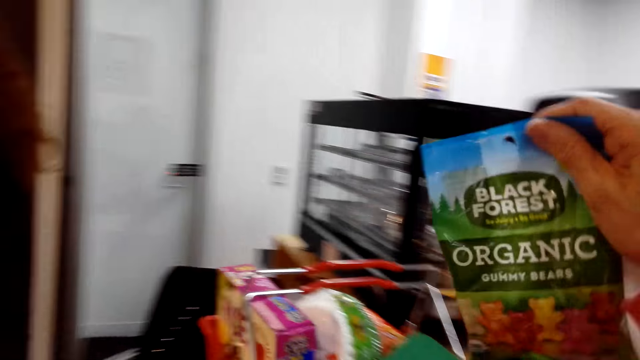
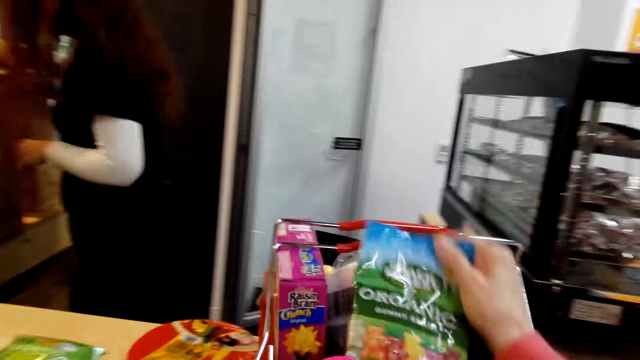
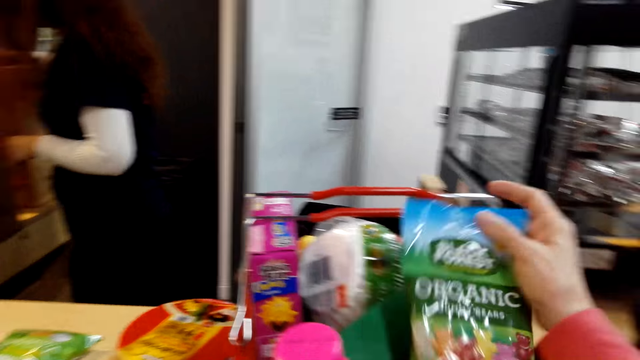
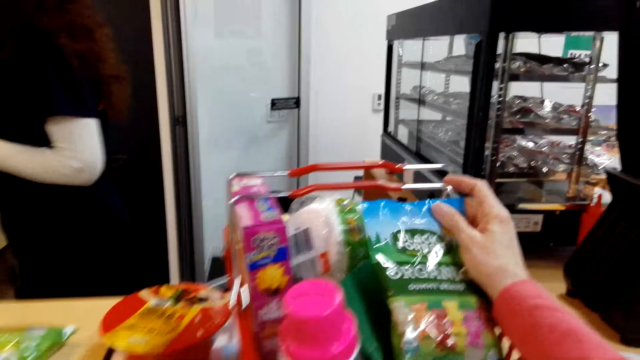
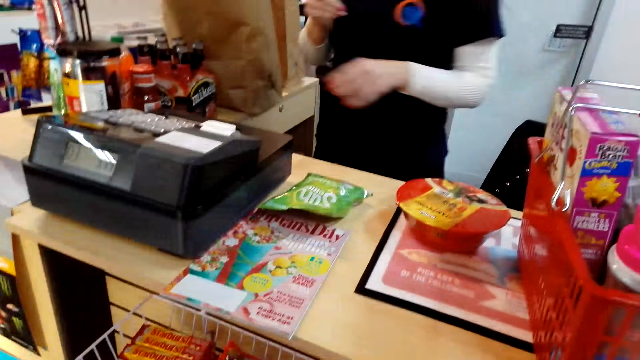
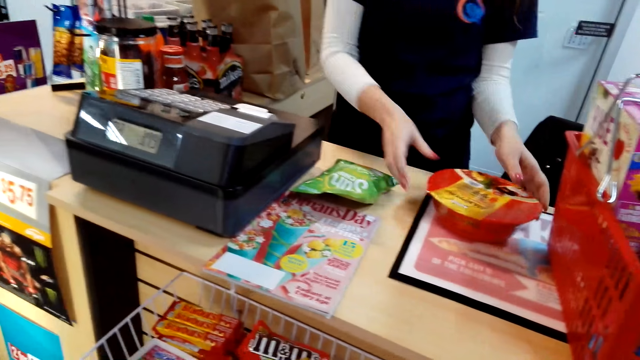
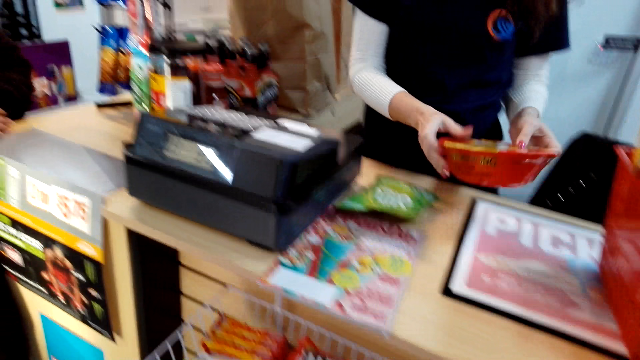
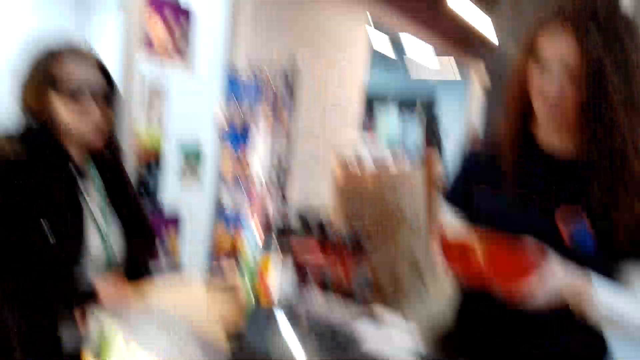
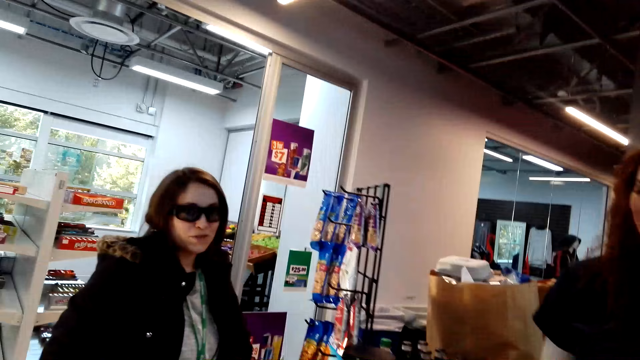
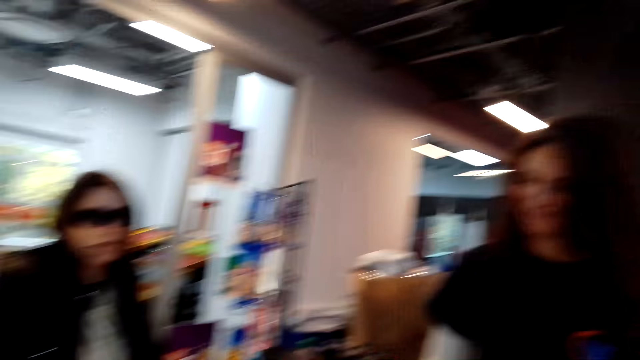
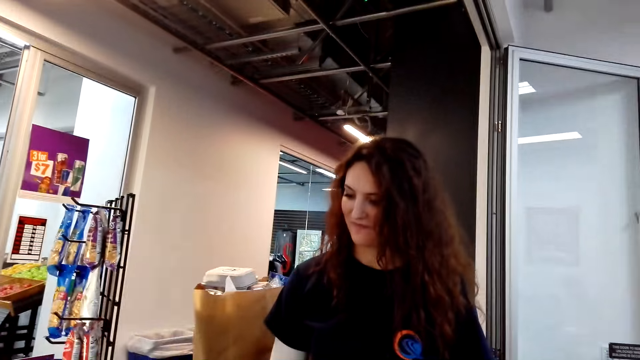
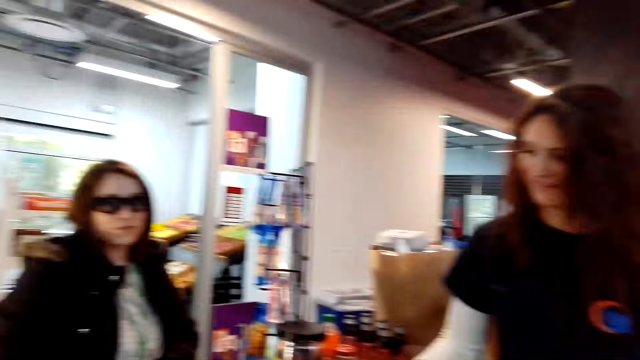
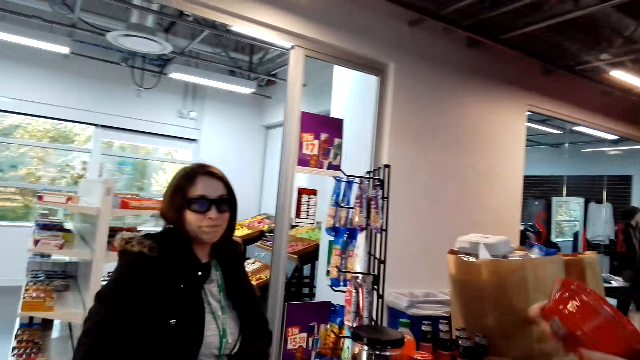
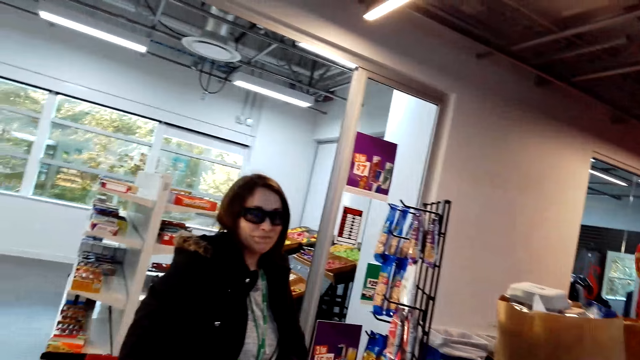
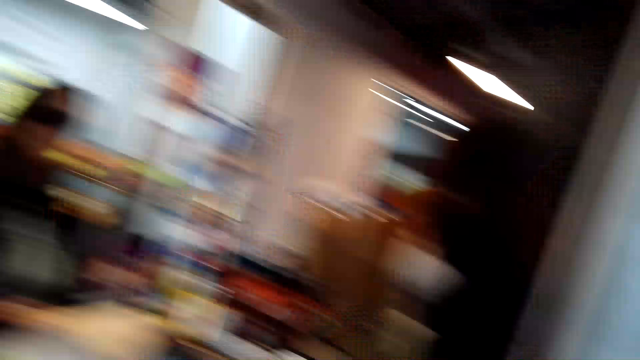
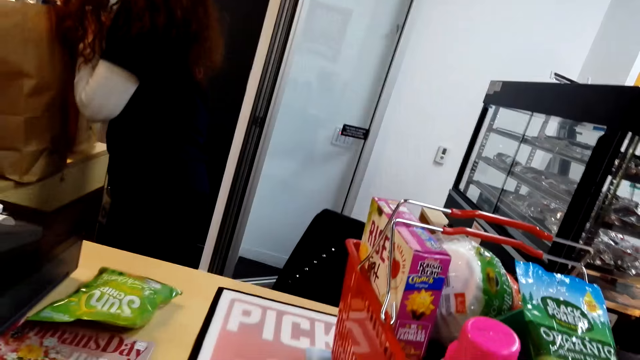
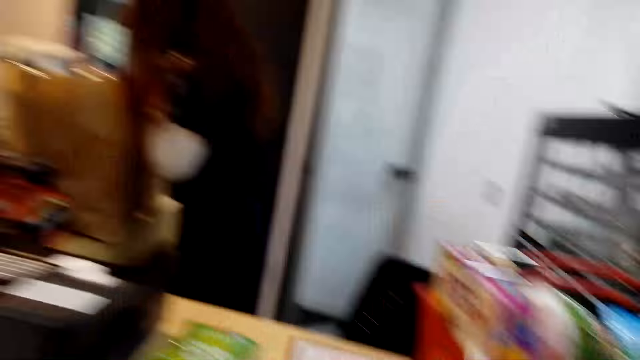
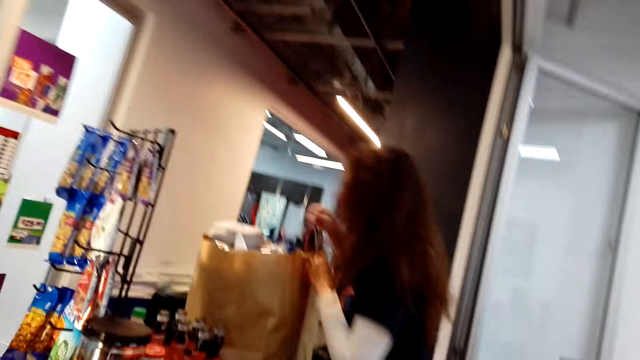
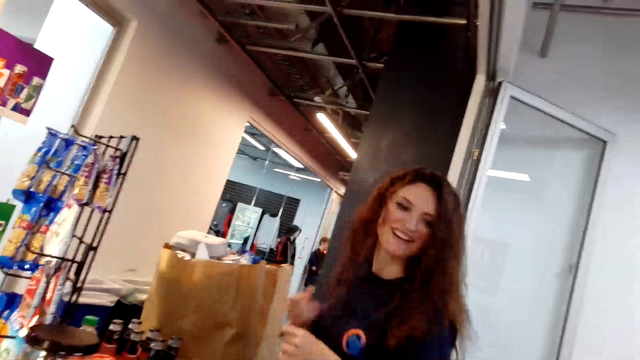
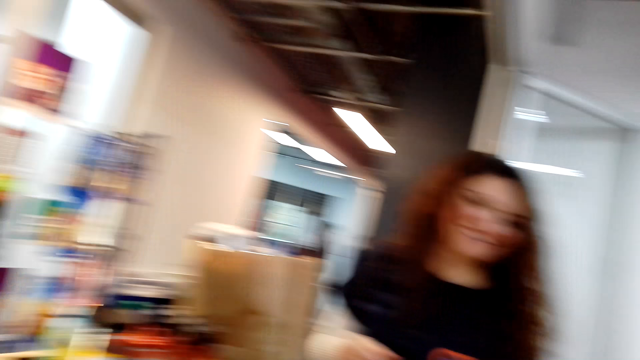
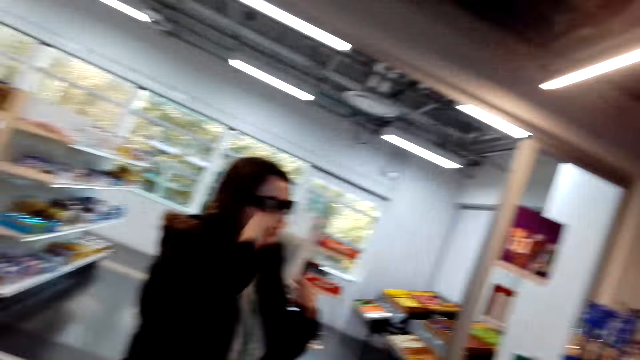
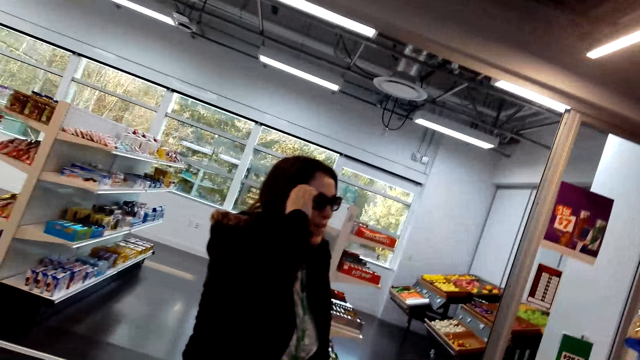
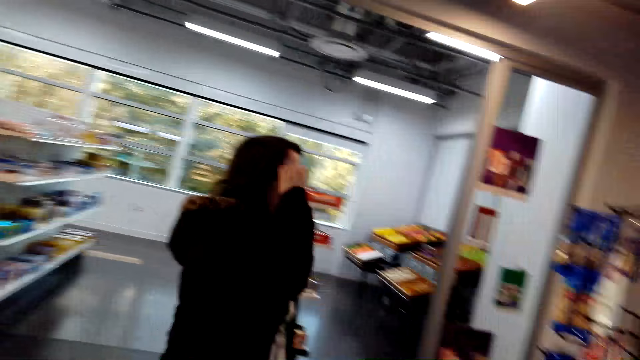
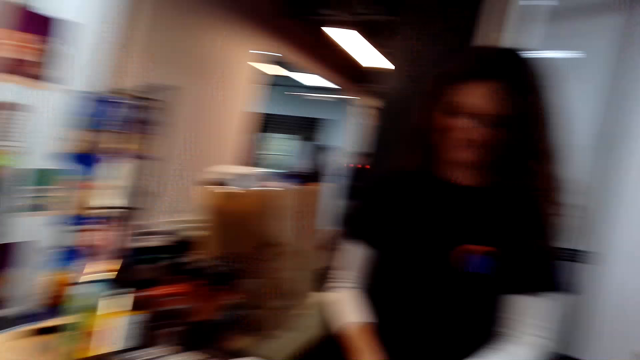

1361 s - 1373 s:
The camera wearer places the packet in the shopping basket. They talk to a woman.

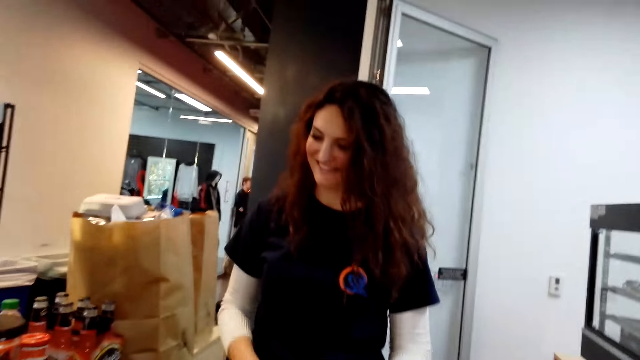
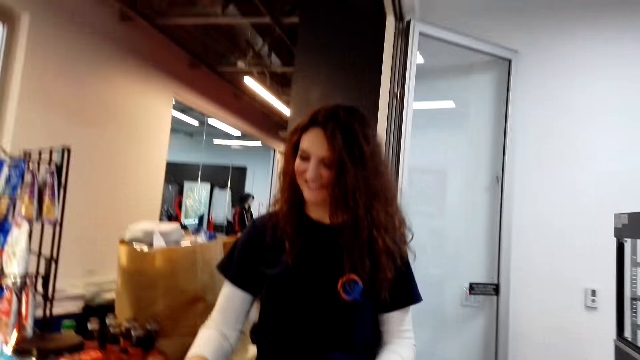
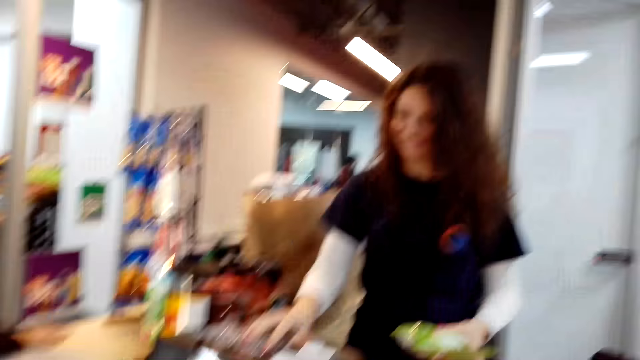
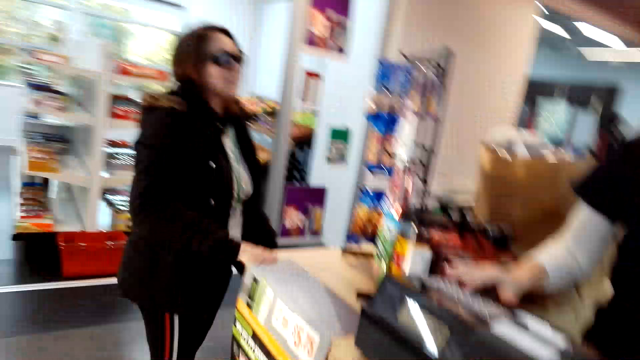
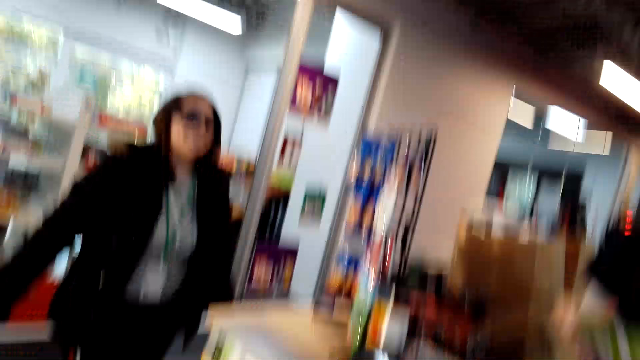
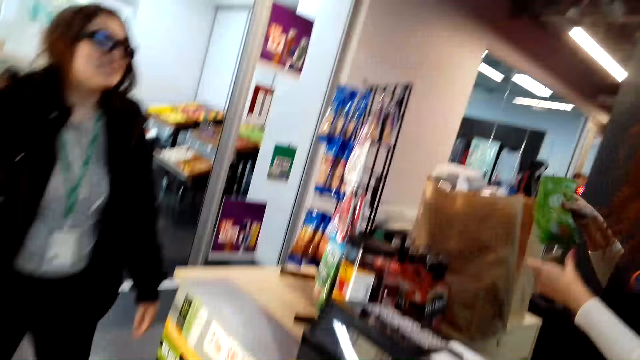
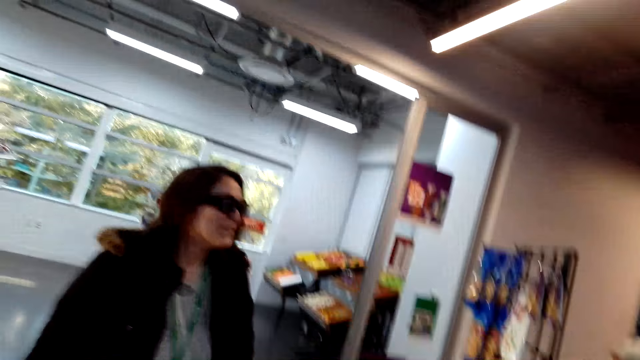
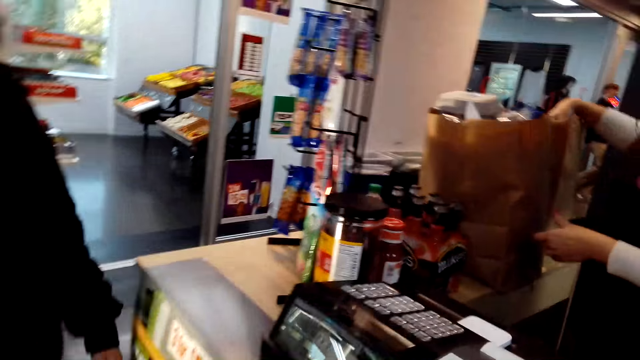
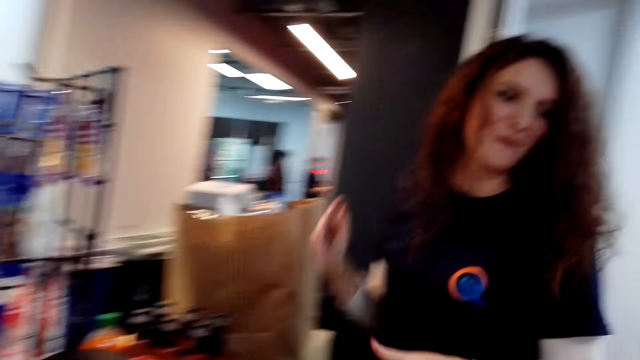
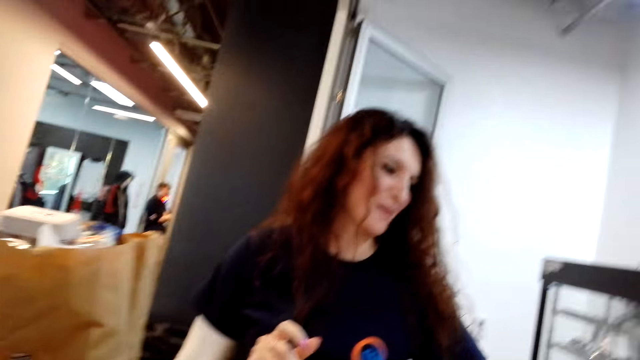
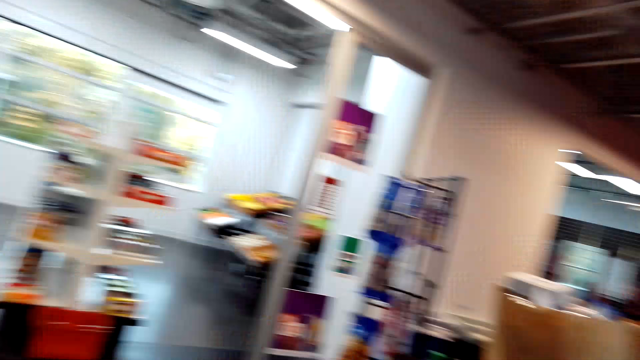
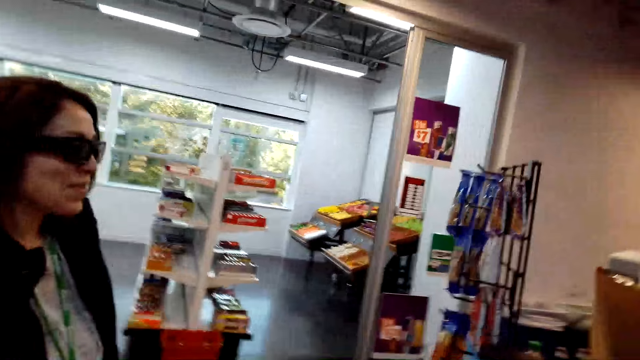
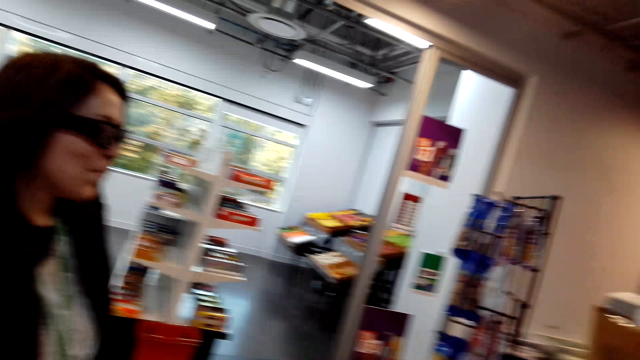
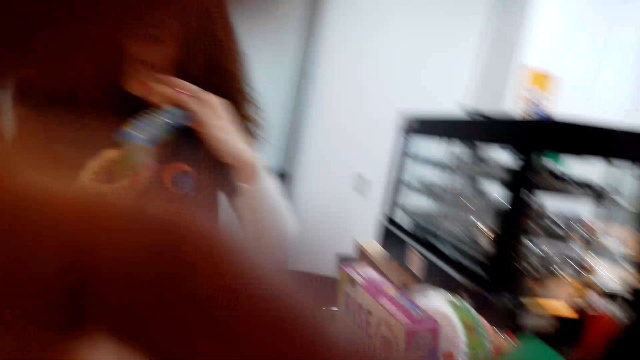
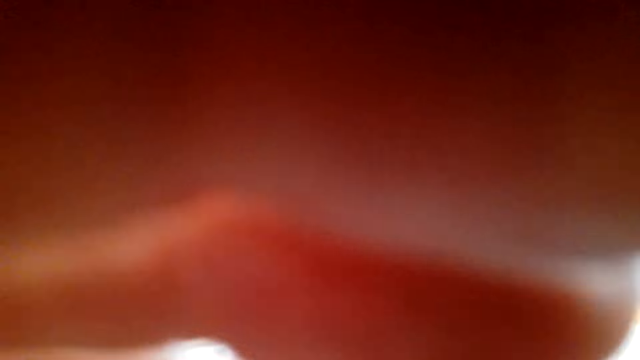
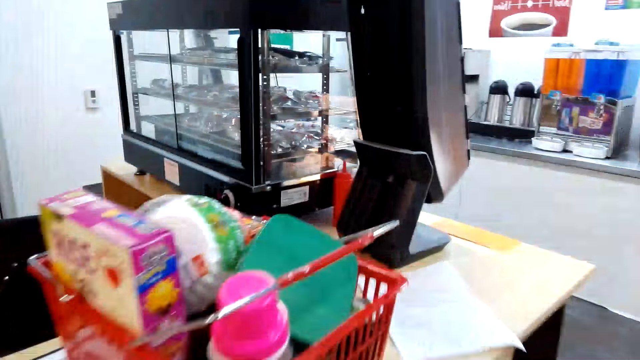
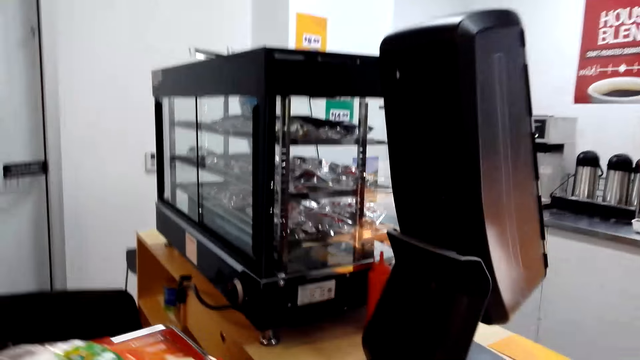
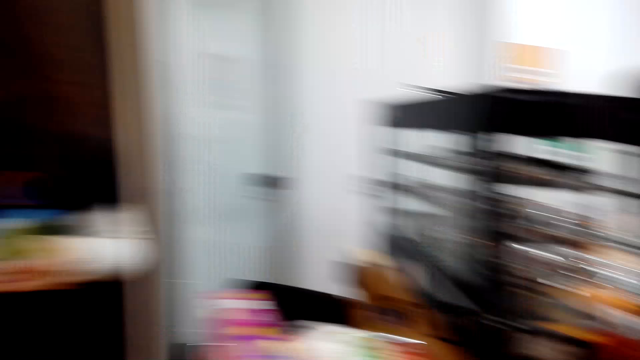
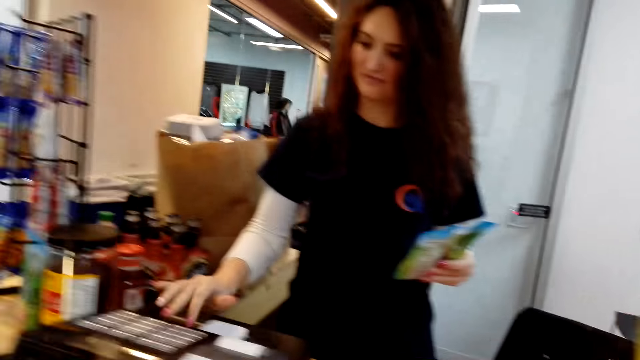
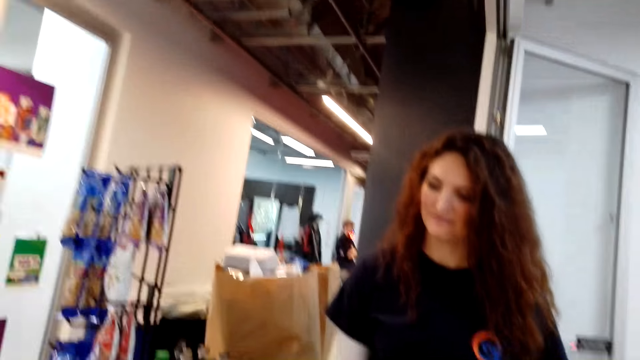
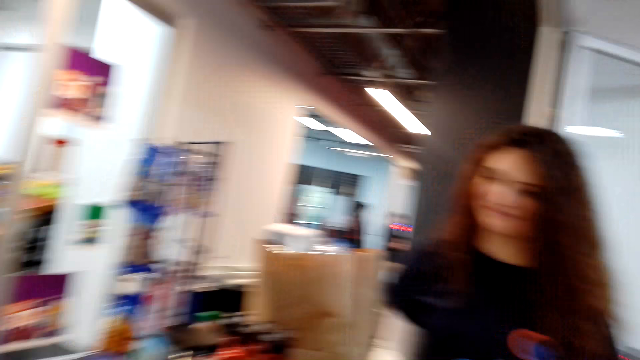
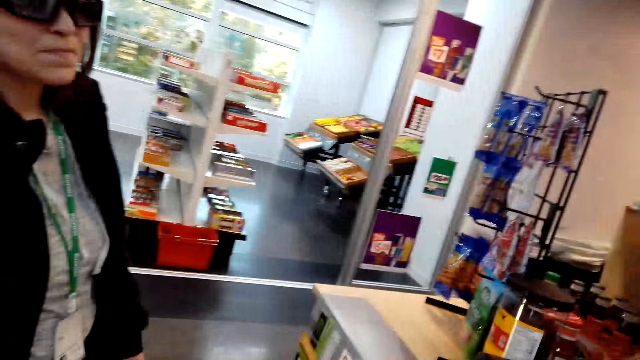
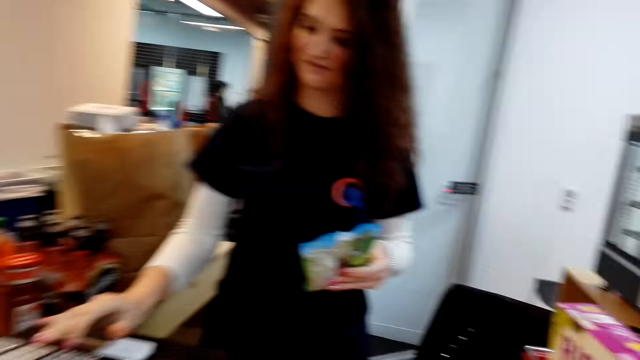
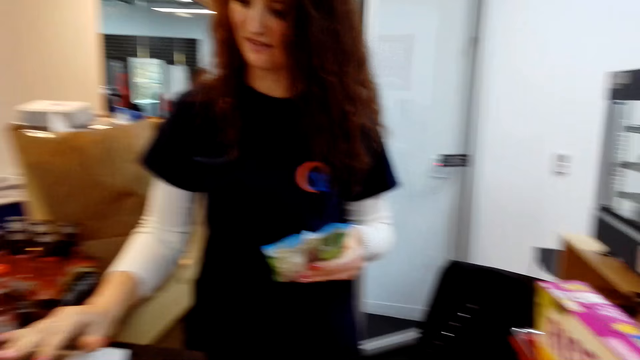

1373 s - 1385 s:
The camera wearer holds her camera. They move towards the shopping basket and talk to a woman. The woman enters the value cost of the shopped items.
